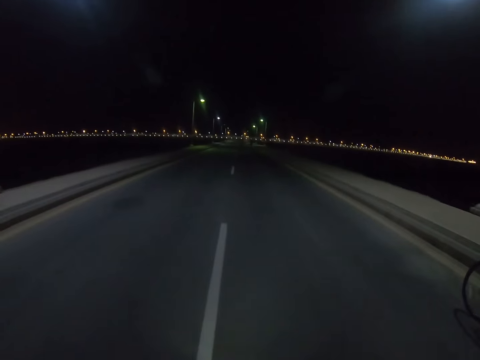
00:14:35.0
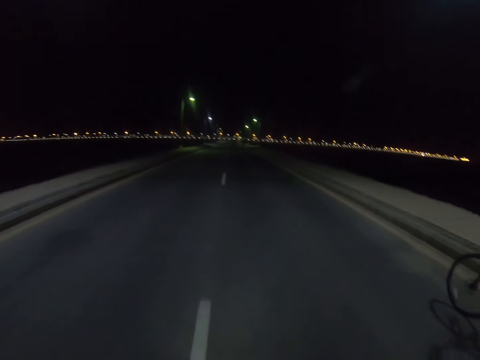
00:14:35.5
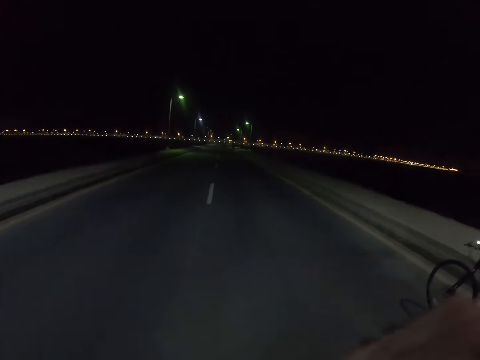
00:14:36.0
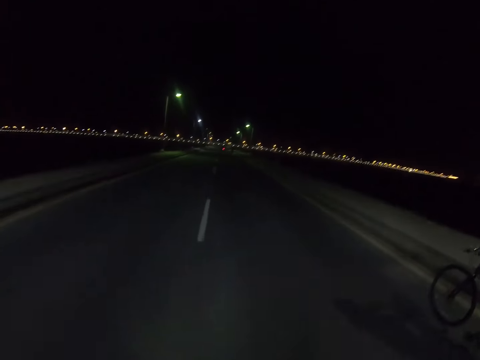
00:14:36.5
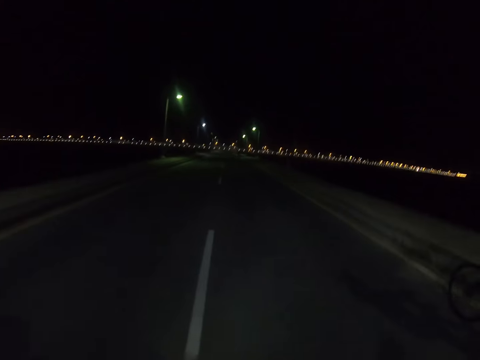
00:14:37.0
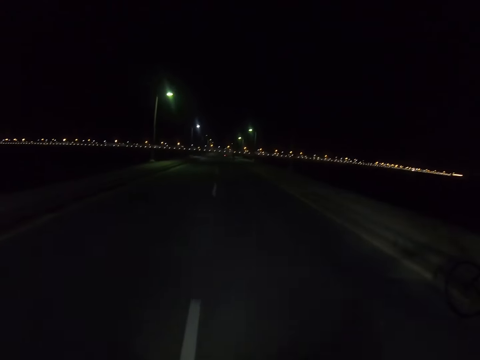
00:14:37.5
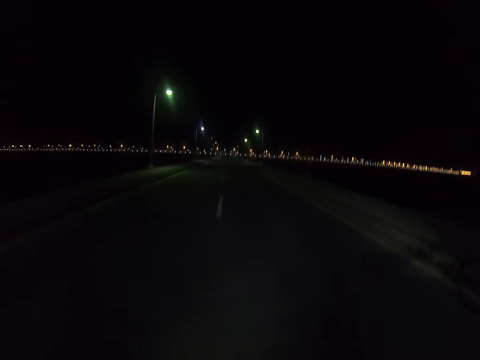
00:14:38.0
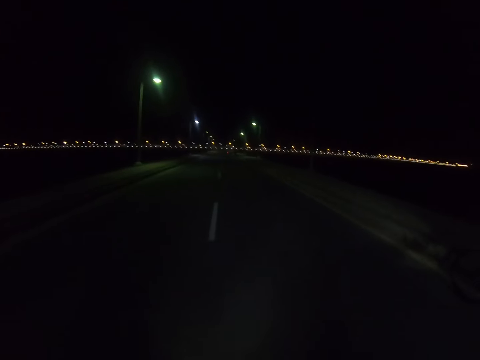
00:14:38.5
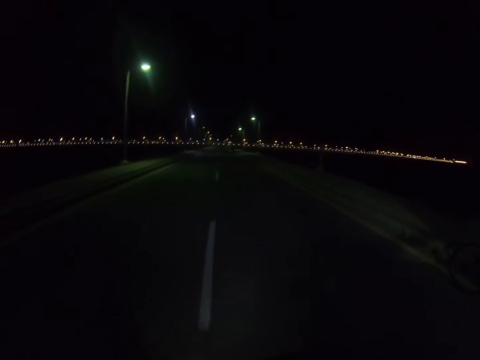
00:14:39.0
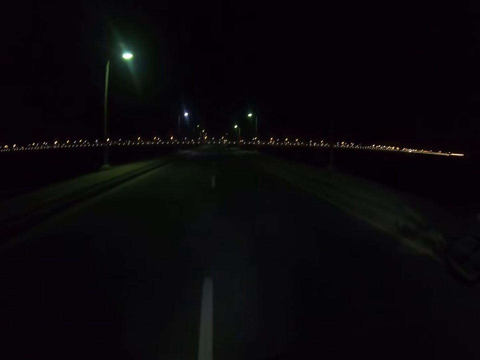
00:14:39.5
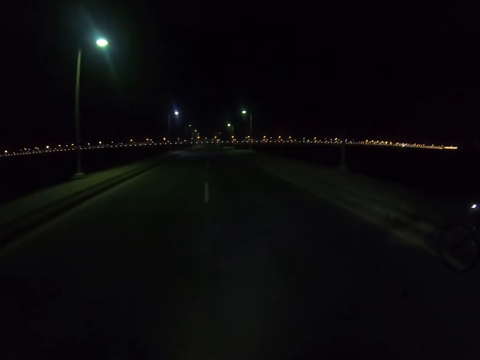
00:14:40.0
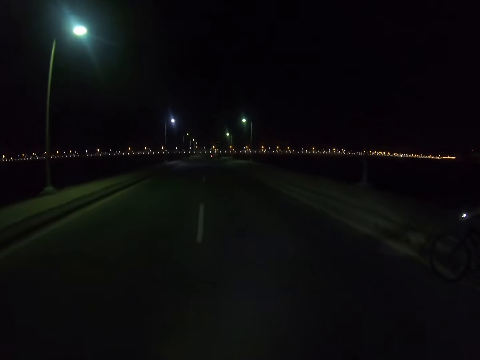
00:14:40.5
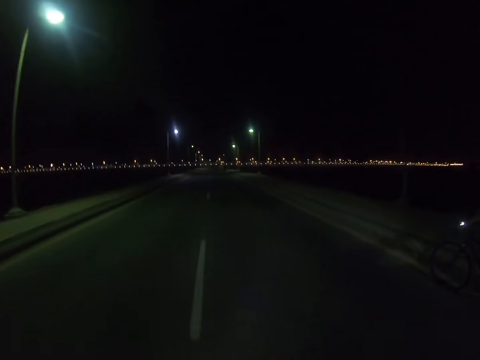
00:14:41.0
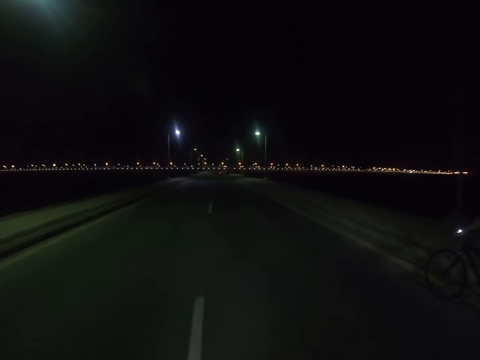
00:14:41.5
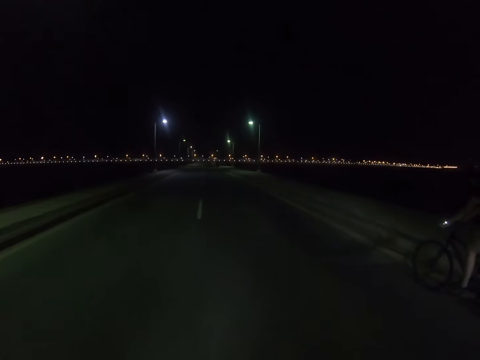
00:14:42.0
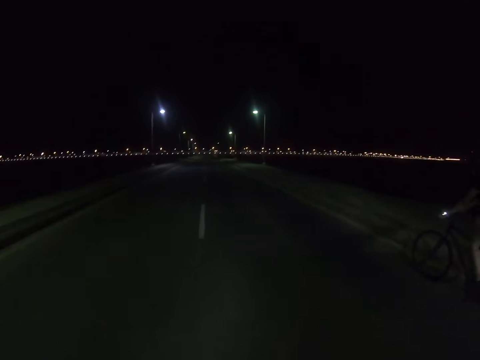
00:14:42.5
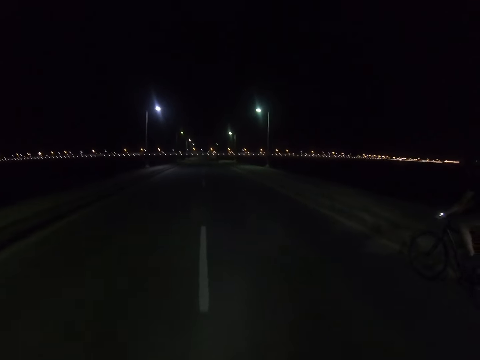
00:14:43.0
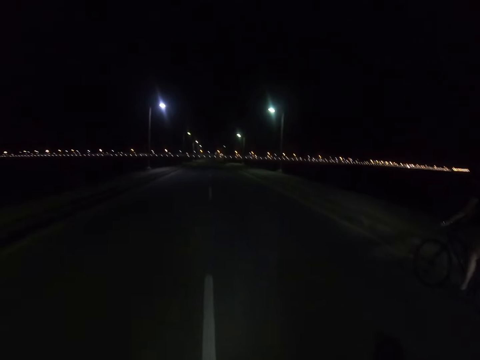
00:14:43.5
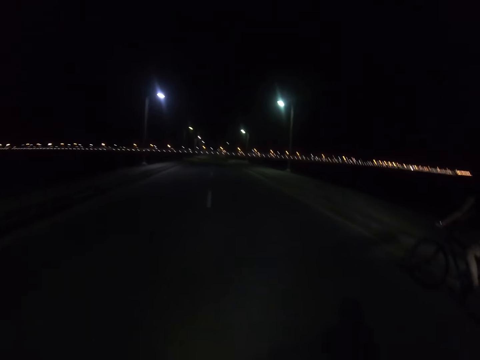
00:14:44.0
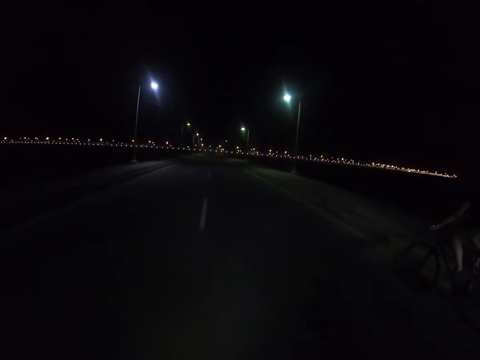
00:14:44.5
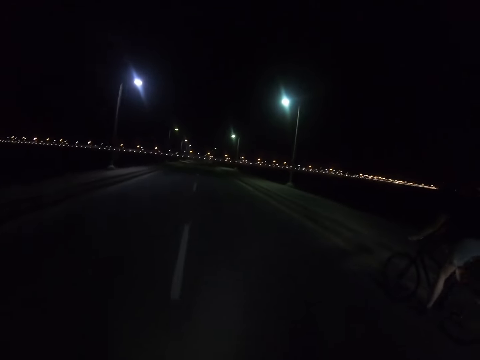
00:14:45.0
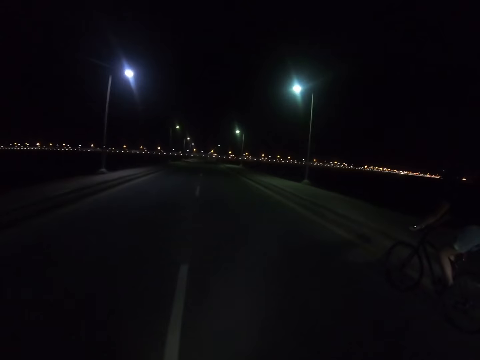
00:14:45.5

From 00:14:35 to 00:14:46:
The camera wearer gestures with his left hand.

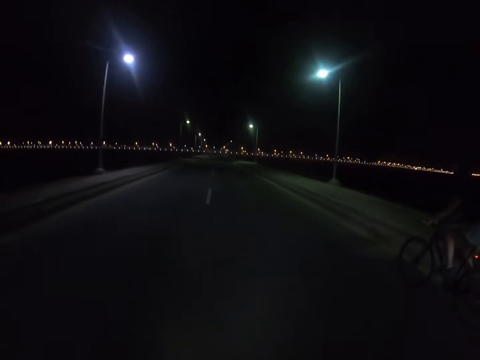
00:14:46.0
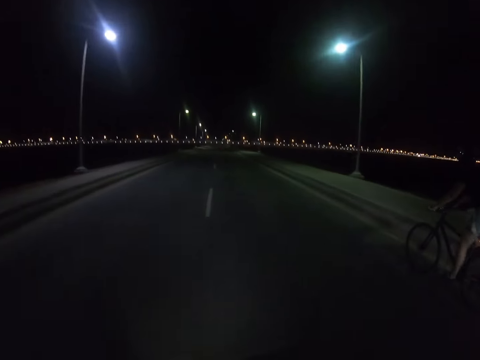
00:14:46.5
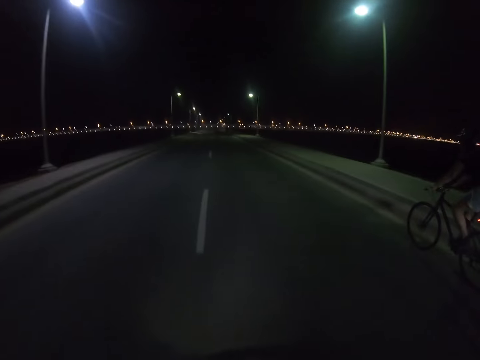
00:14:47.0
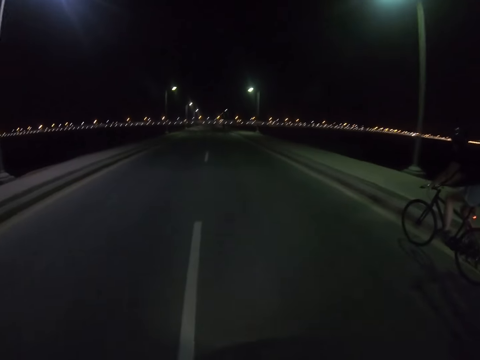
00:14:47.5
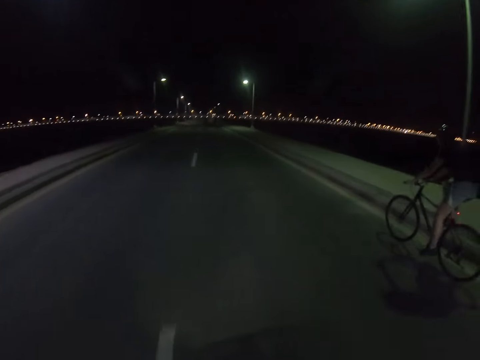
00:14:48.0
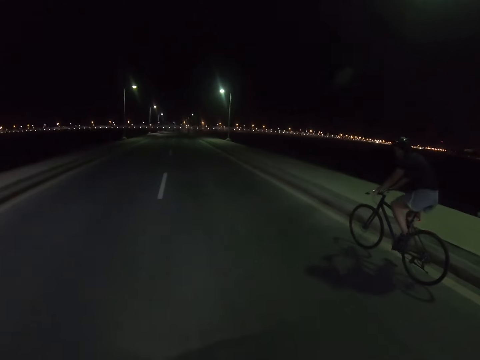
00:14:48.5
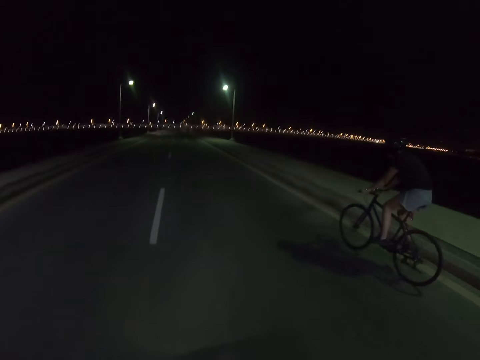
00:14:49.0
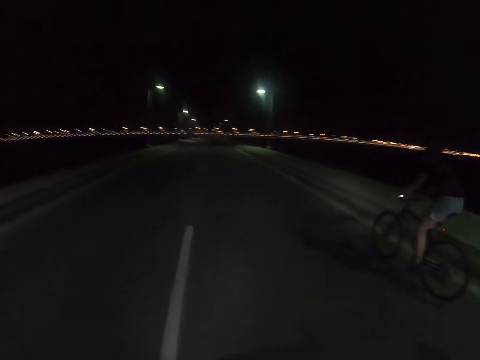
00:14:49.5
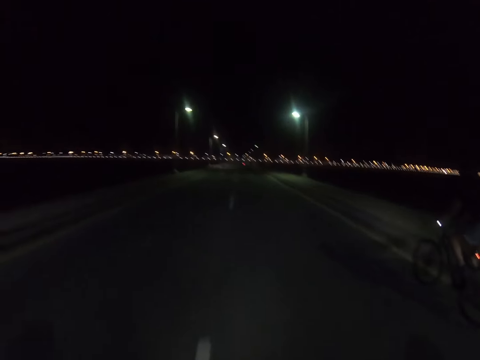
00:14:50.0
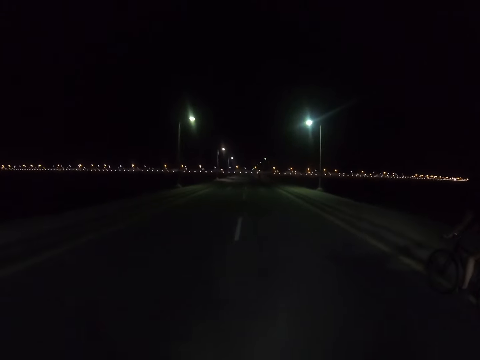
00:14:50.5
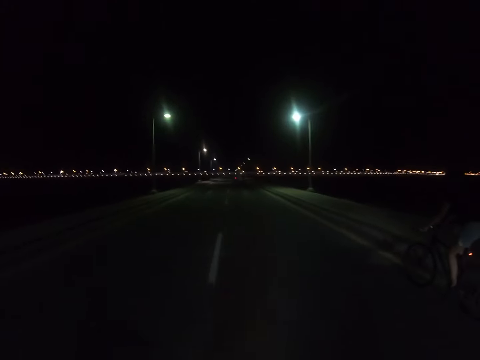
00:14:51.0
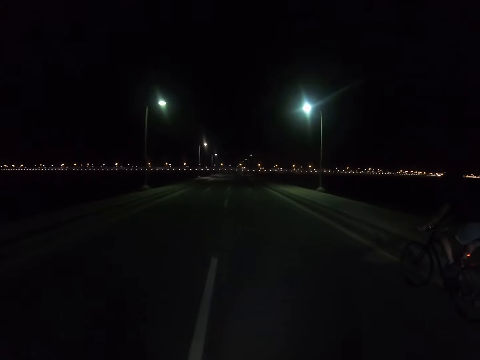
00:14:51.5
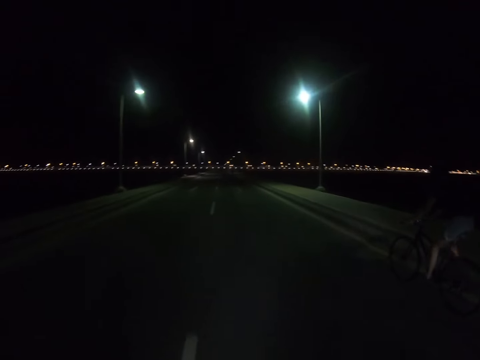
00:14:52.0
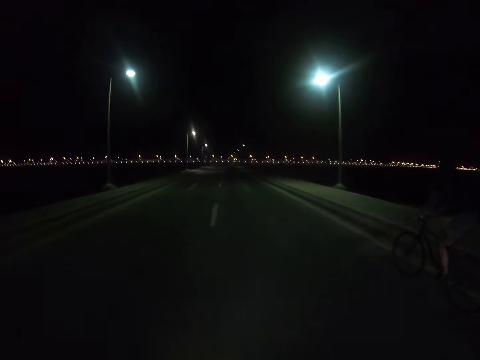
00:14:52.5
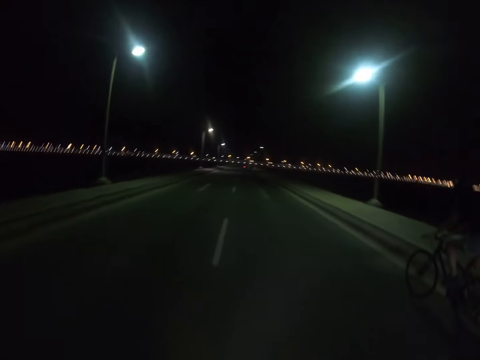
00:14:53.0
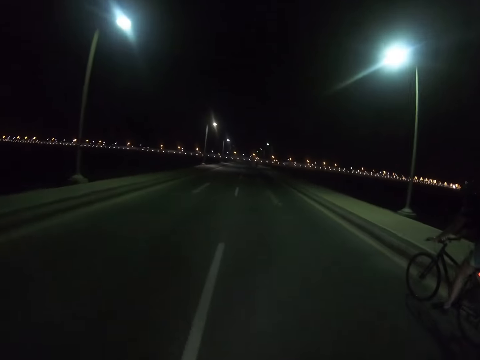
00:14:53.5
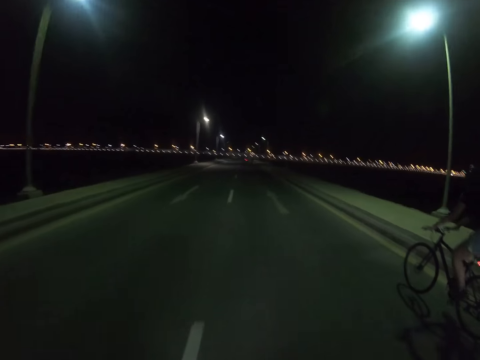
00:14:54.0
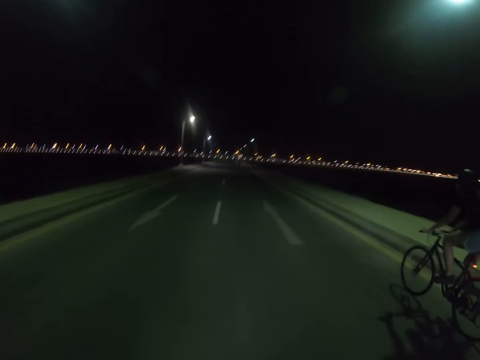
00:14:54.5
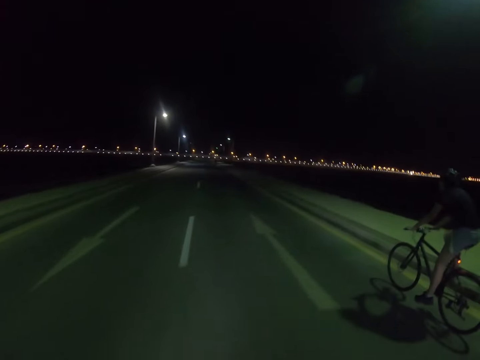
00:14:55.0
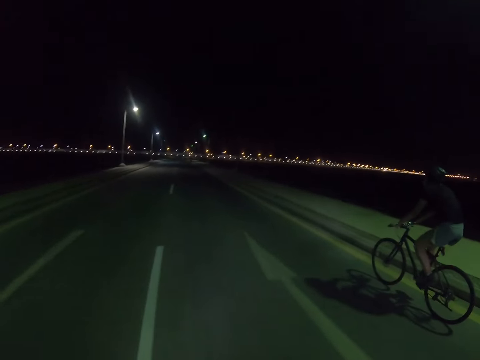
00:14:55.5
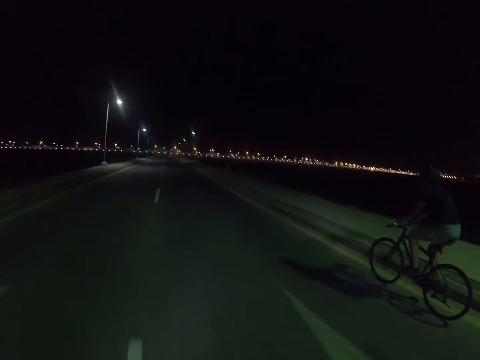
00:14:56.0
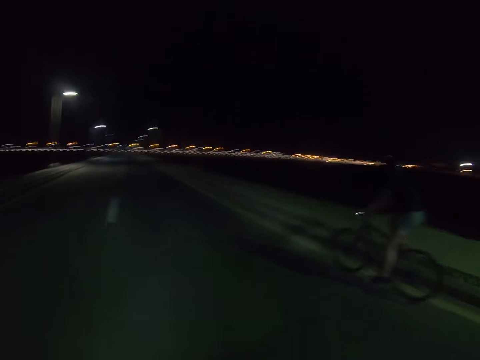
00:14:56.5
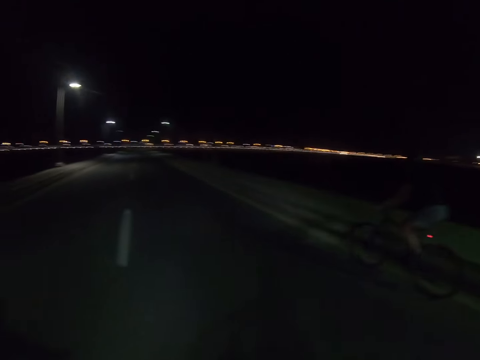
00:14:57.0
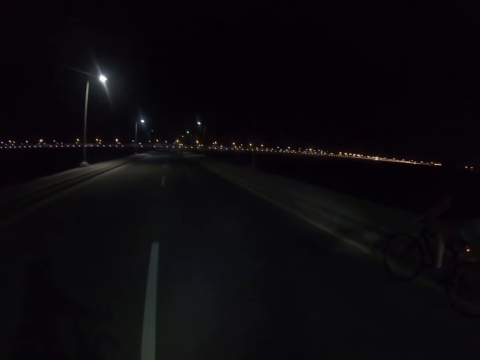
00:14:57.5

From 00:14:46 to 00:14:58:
The camera wearer gestures with his left hand.

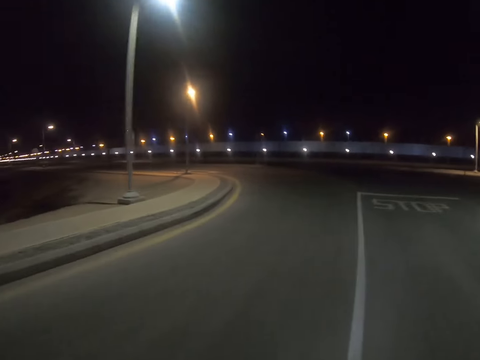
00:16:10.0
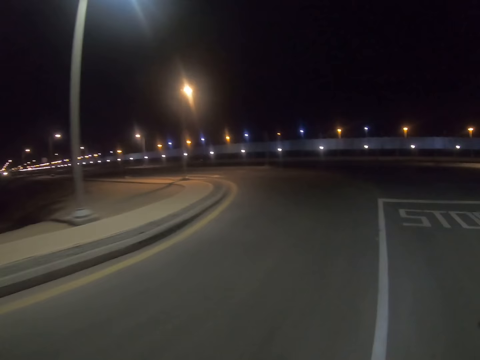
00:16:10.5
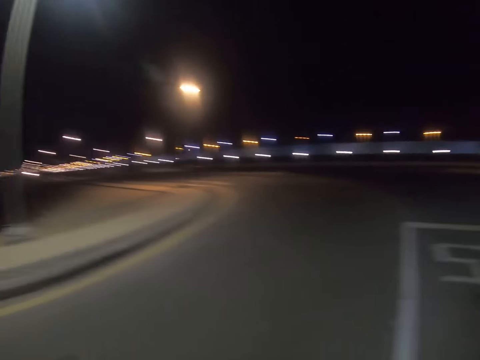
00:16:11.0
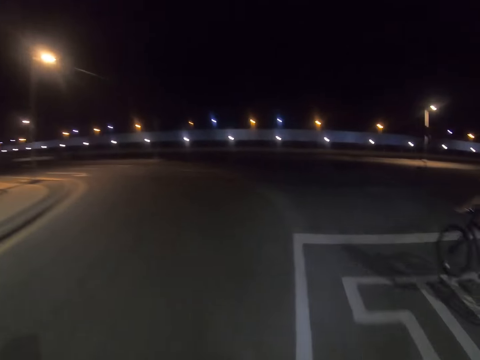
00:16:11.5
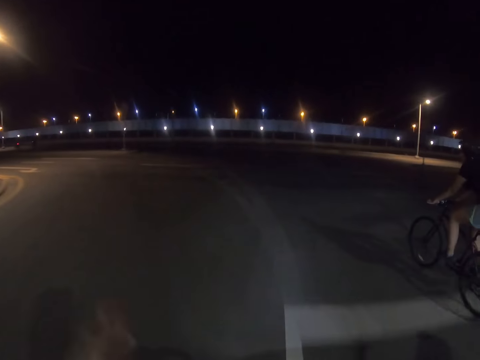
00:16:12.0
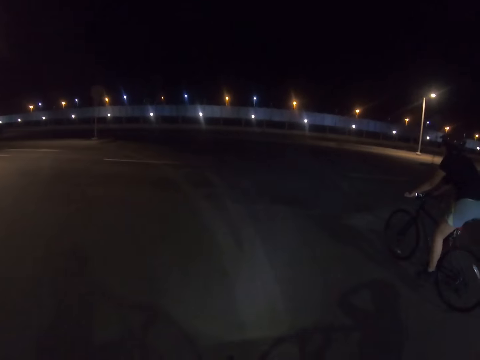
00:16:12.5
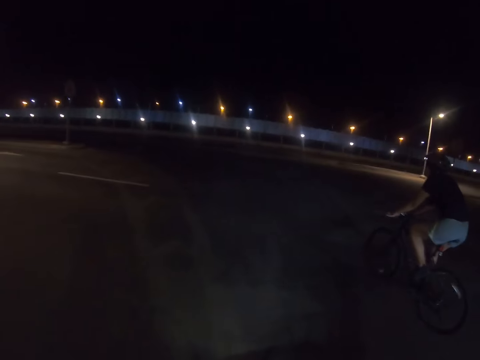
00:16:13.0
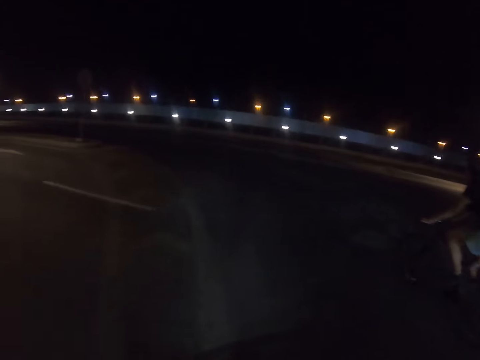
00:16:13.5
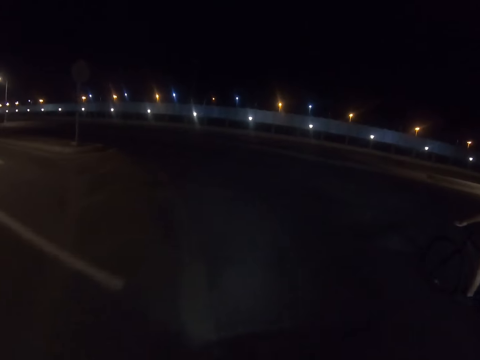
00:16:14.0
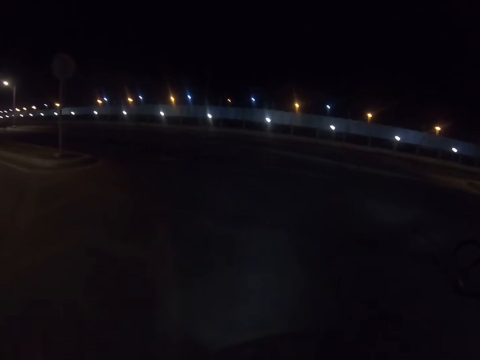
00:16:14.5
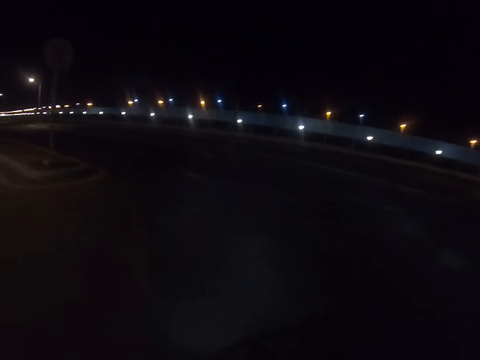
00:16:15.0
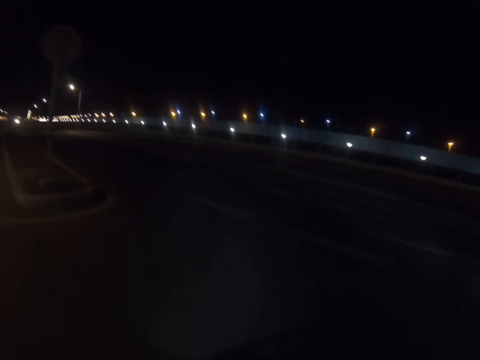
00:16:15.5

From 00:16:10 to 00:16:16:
The camera wearer throws his left hand up.
